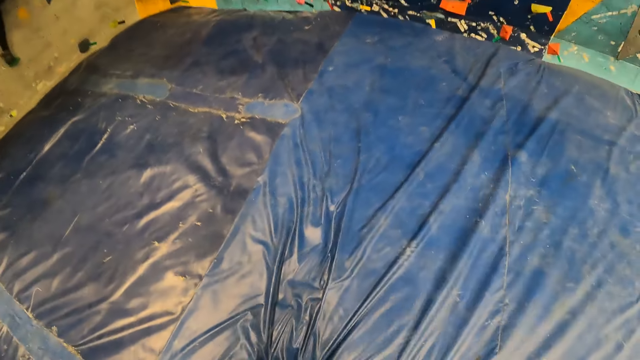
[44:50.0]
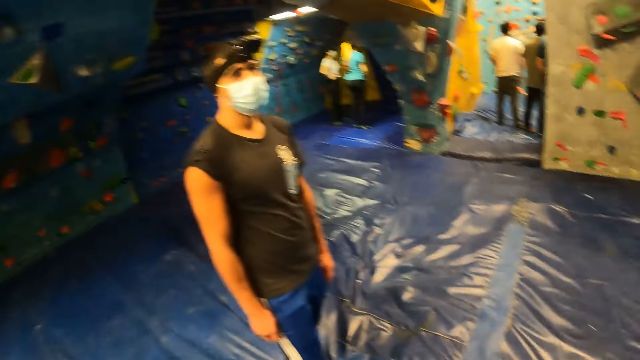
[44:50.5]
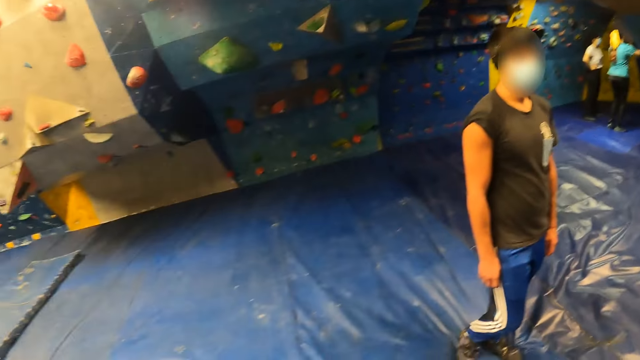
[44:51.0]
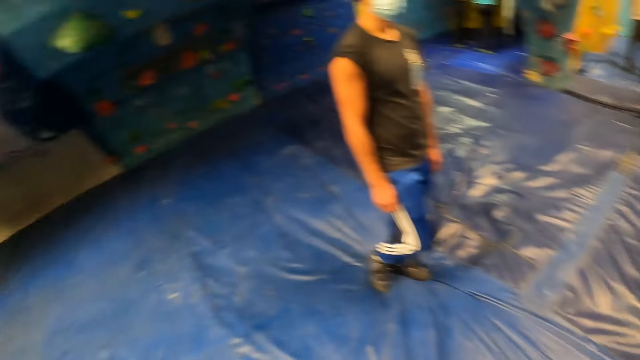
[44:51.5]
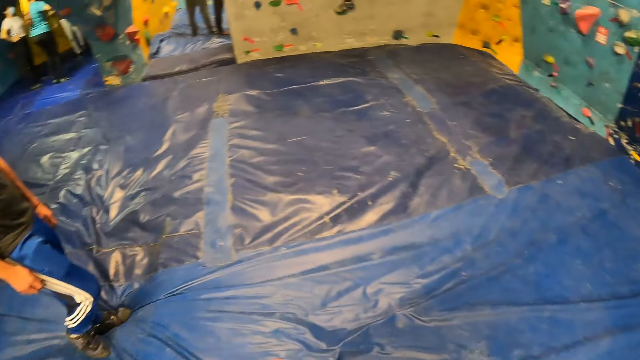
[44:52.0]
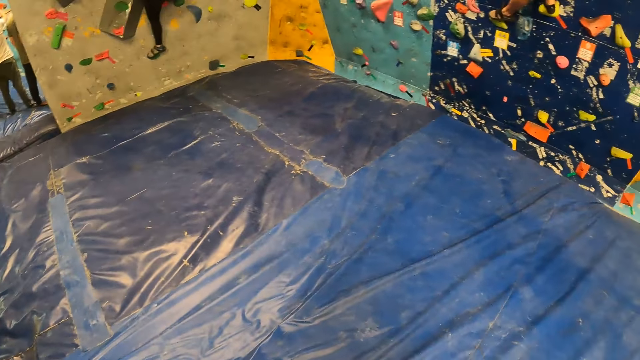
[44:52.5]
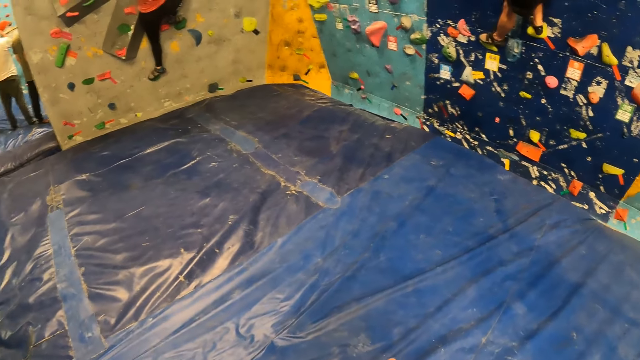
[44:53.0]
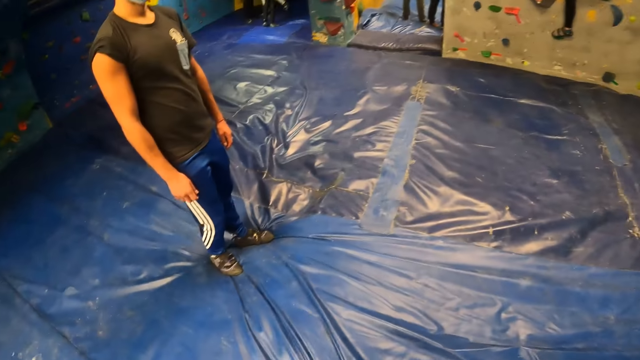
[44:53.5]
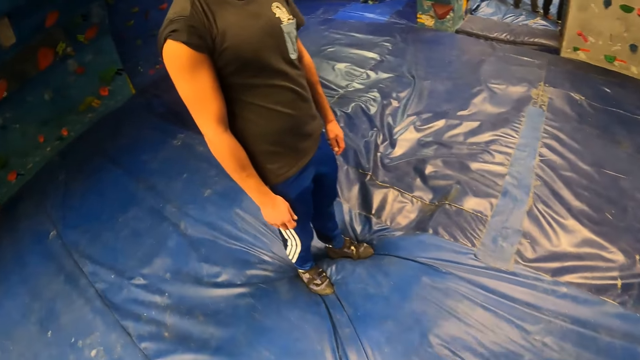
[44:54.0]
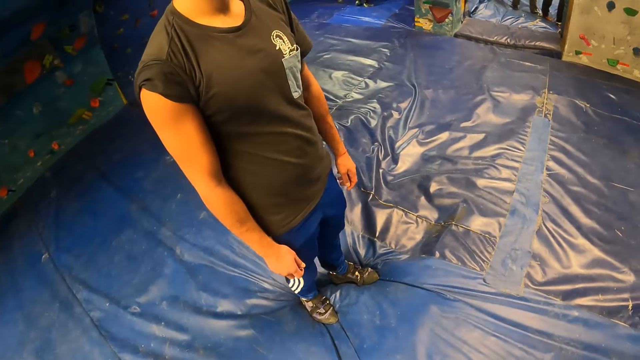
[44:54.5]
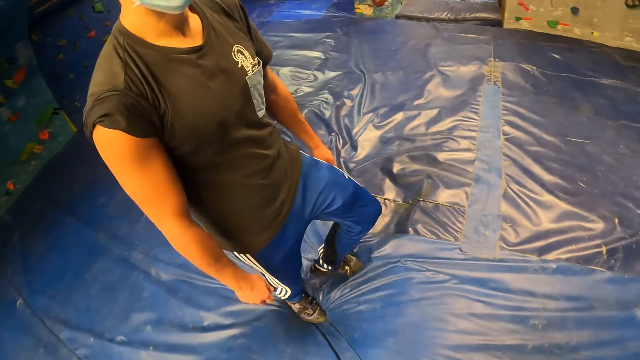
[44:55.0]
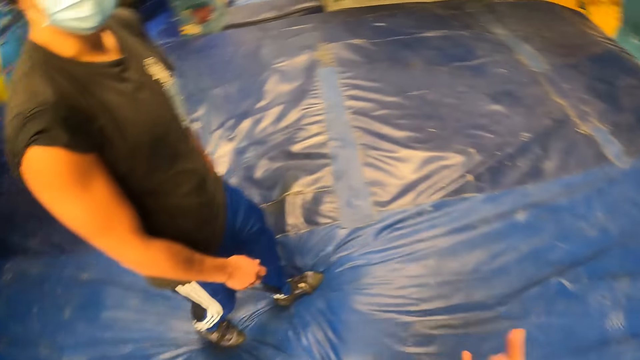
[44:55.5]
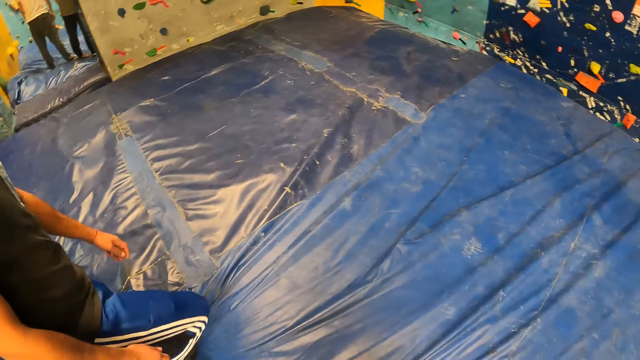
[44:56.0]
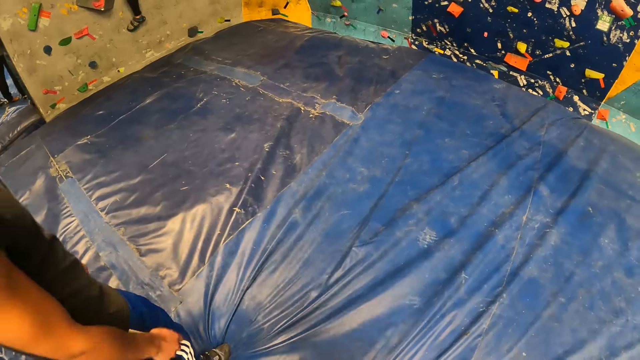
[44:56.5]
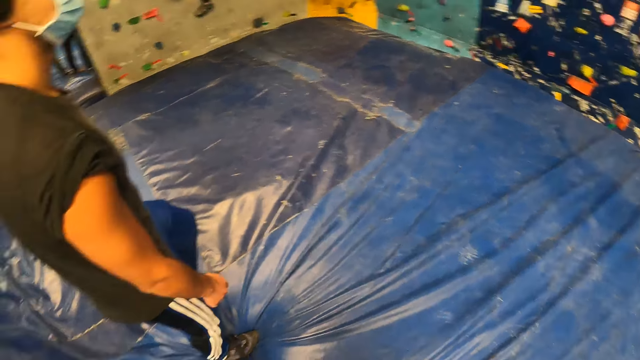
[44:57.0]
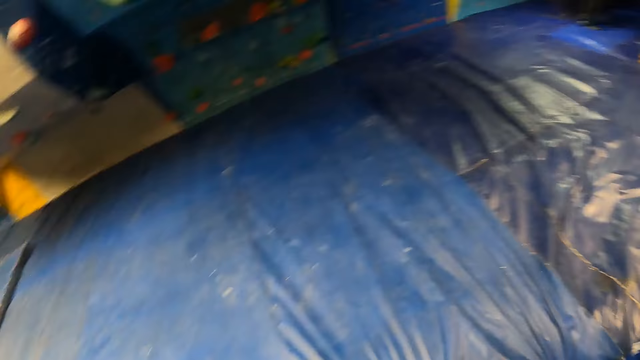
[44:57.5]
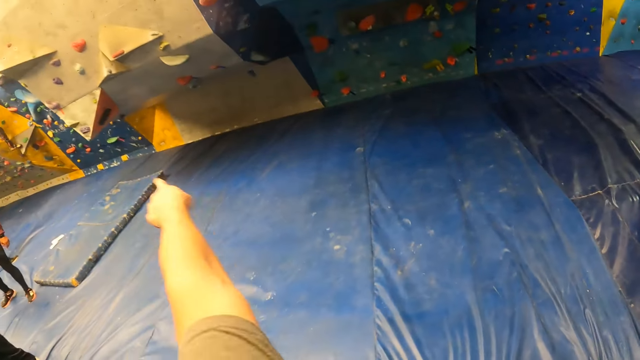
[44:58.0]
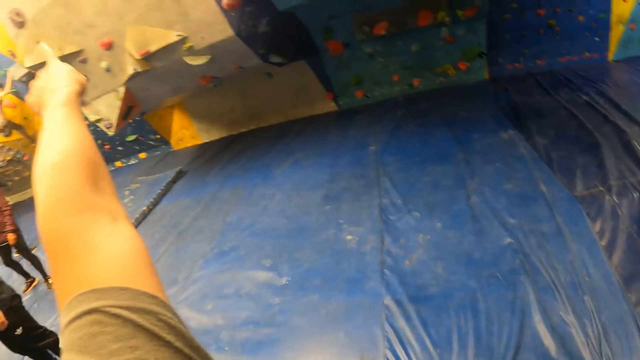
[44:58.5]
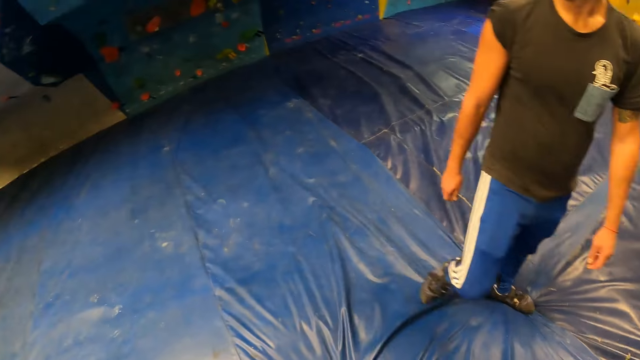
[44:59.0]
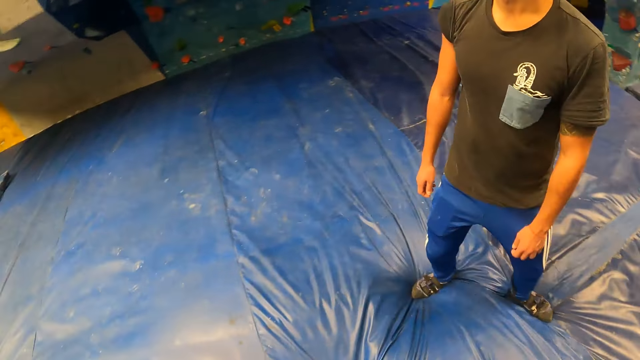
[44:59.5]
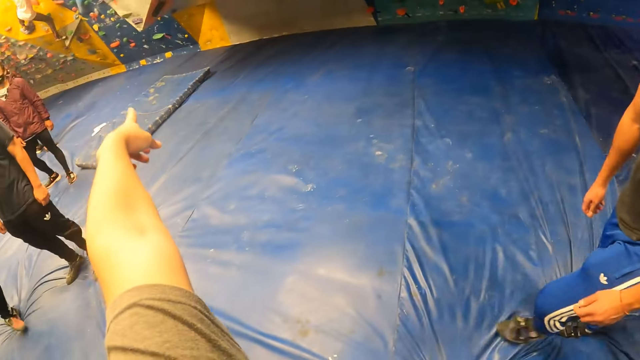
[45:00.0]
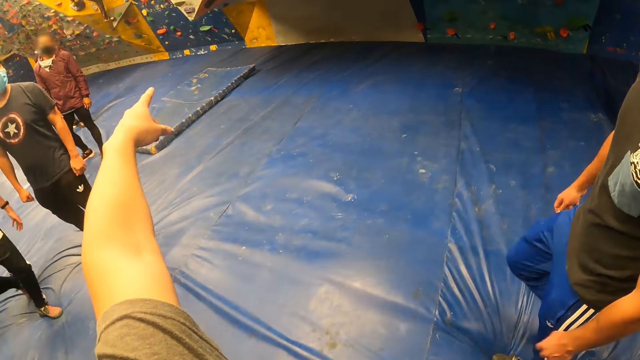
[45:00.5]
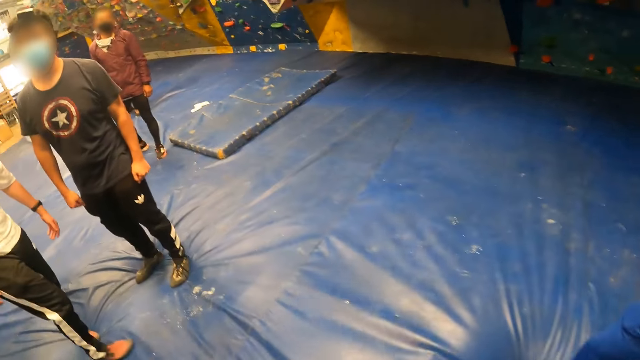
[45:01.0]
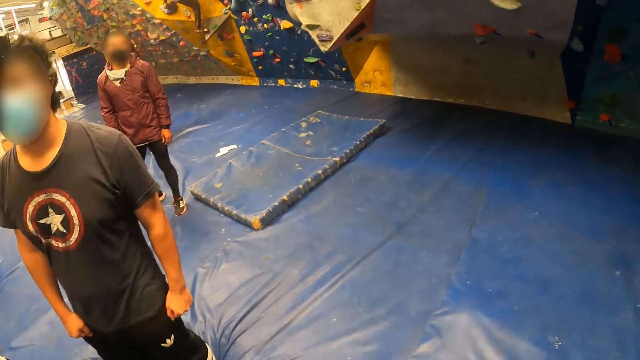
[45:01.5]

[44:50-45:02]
The camera wearer stares at a man. He converses with the man. He gesticulates with his left hand. He points at the wall.

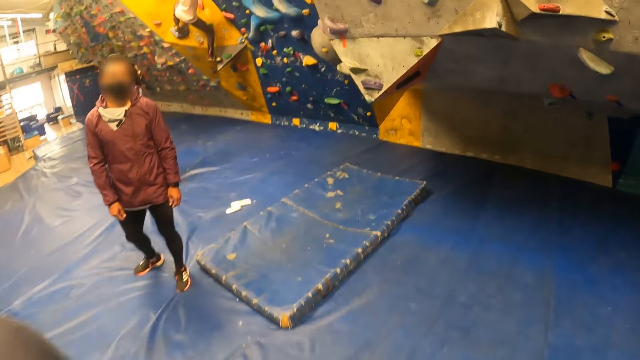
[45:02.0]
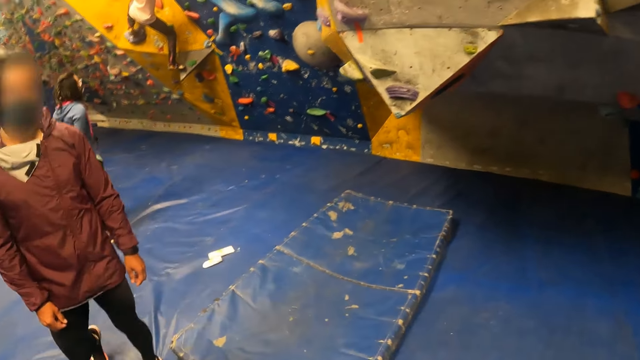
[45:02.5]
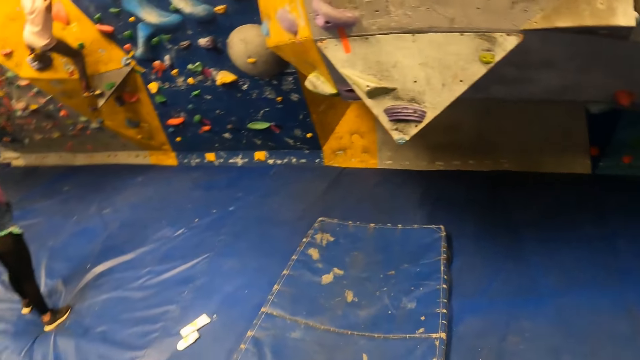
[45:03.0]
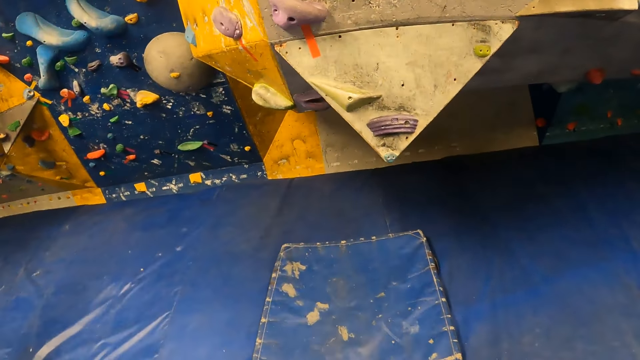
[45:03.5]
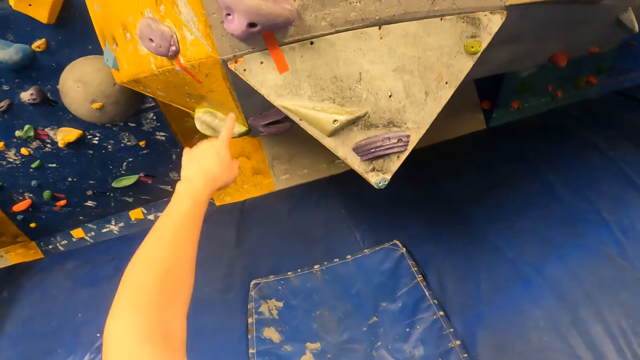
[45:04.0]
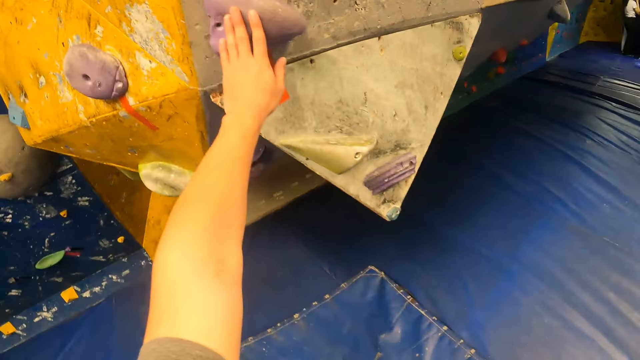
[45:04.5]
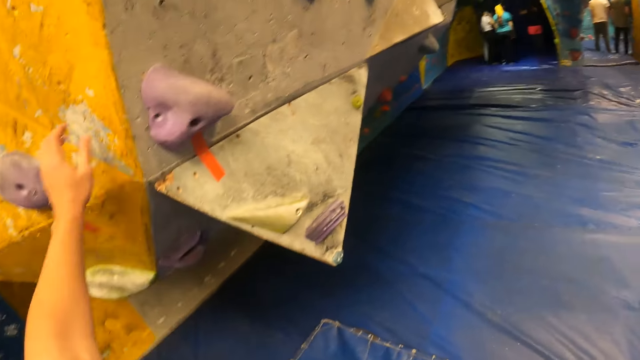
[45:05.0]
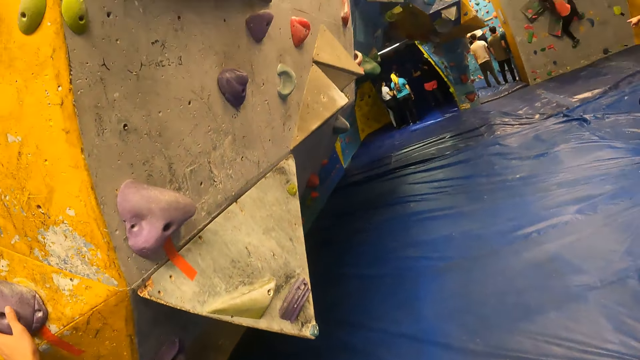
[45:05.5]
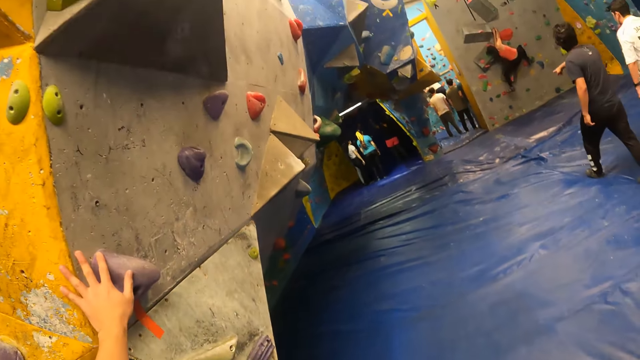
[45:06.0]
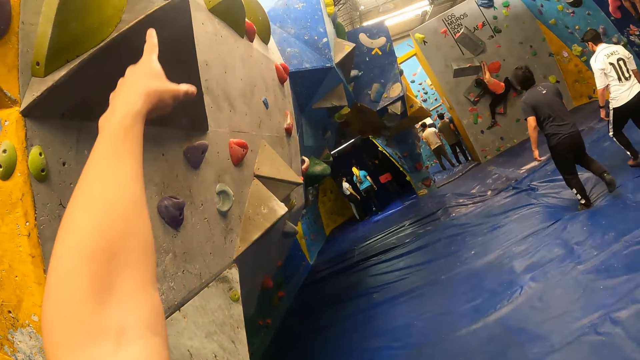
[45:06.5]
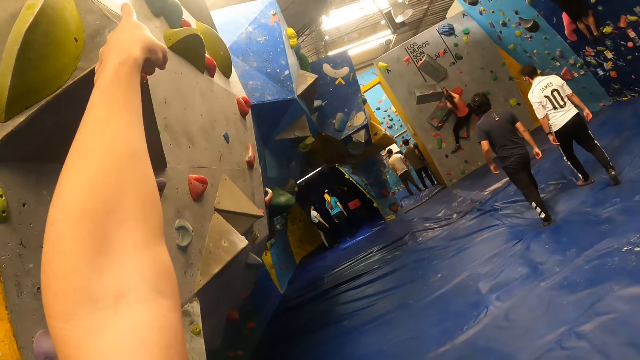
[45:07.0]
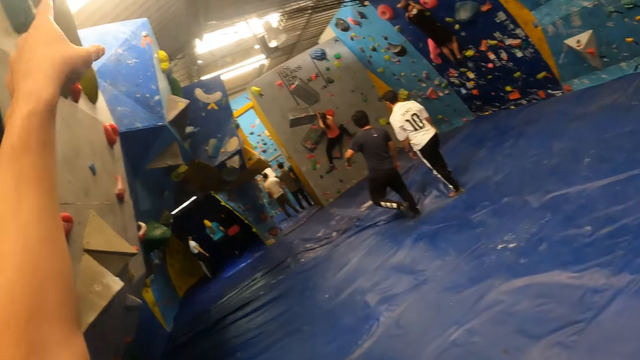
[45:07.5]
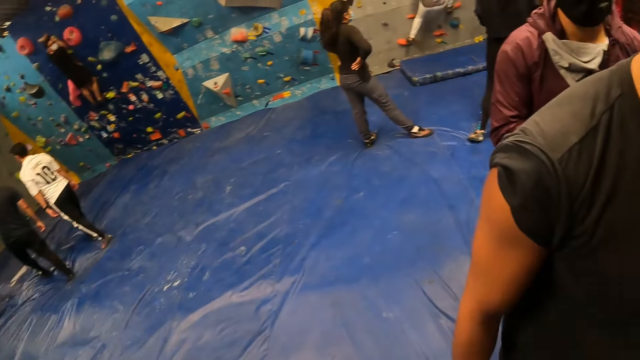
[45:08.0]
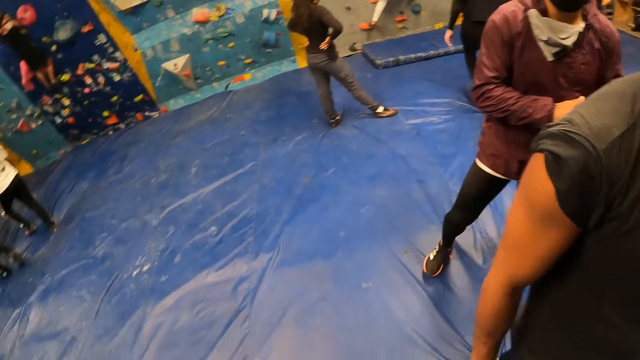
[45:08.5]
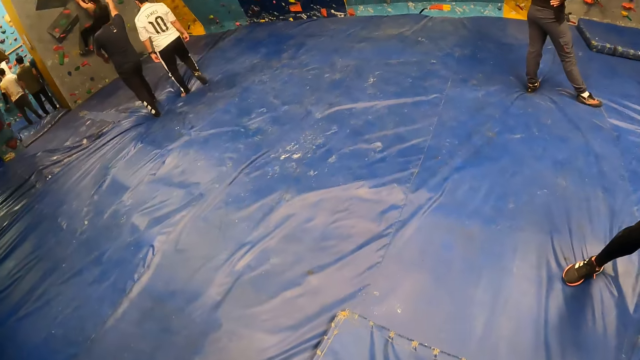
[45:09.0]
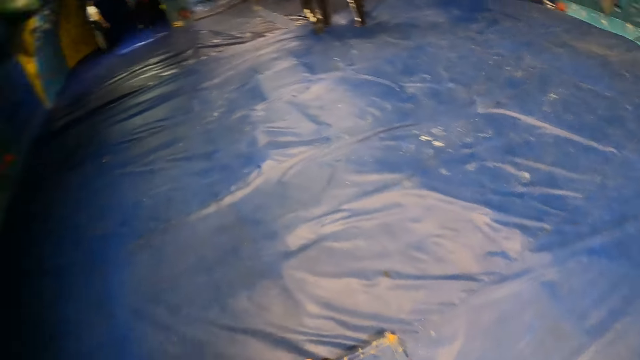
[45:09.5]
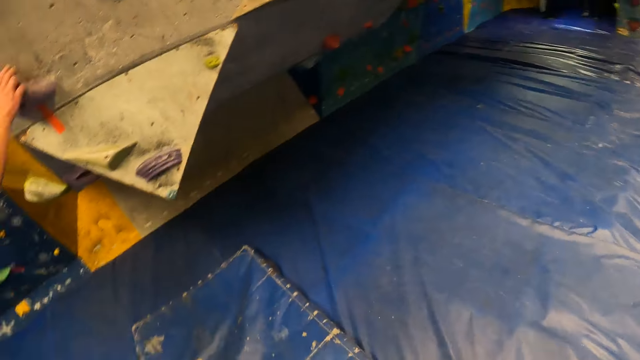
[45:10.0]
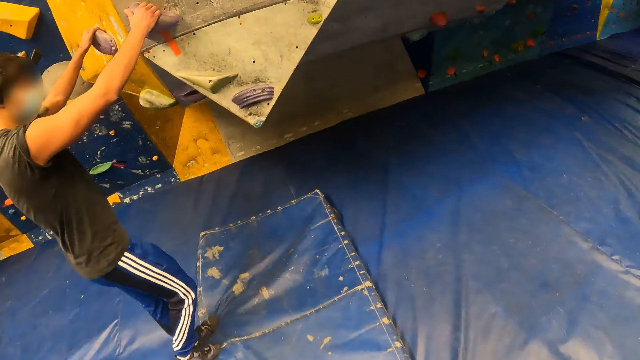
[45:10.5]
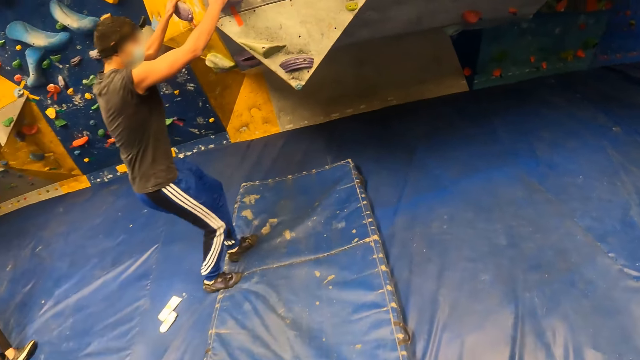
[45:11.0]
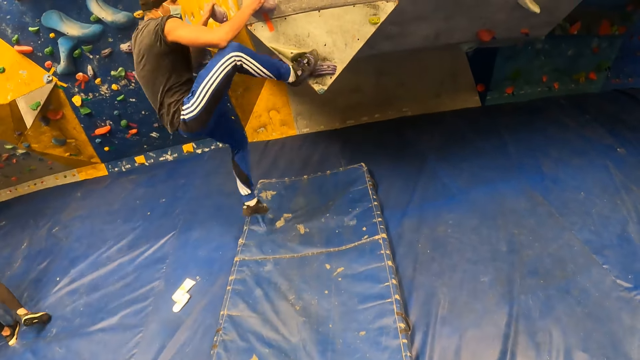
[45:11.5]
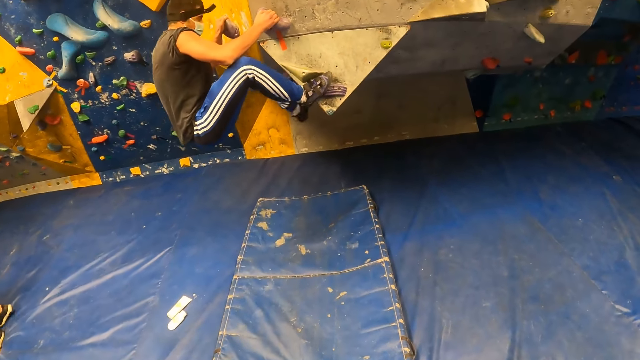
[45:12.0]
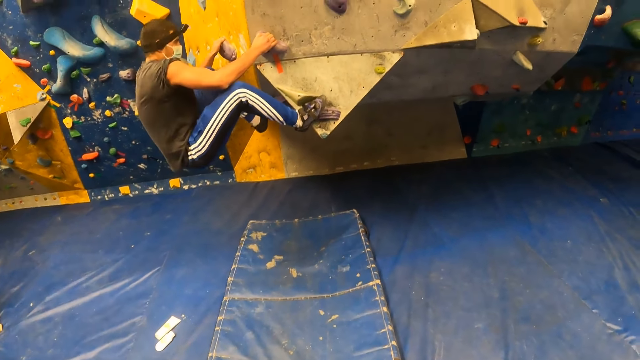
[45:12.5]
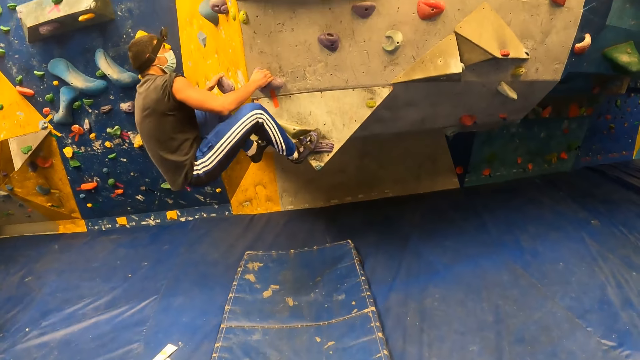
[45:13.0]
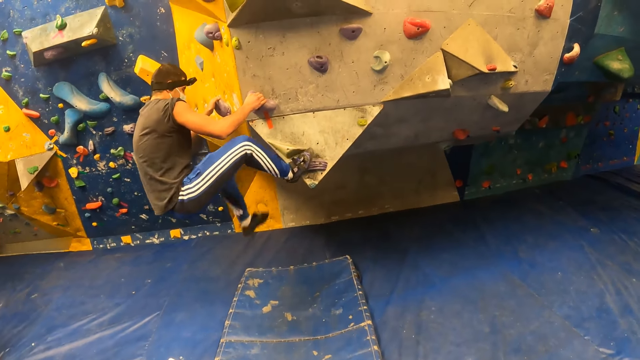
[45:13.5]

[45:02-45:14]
The camera wearer places his left hand on a climbing hold on the wall repeatedly. He gesticulates with his left hand. He points at the wall. The man places his hands on some climbing holds on the wall. The man climbs the wall, jumps on a climbing hold with his right leg, places his left leg on a climbing hold on the wall, and jumps down on the climb mat from the wall.
